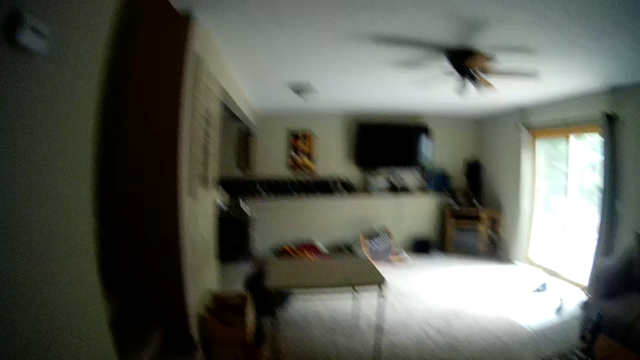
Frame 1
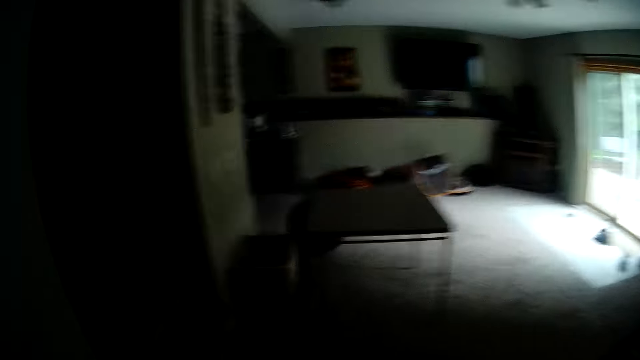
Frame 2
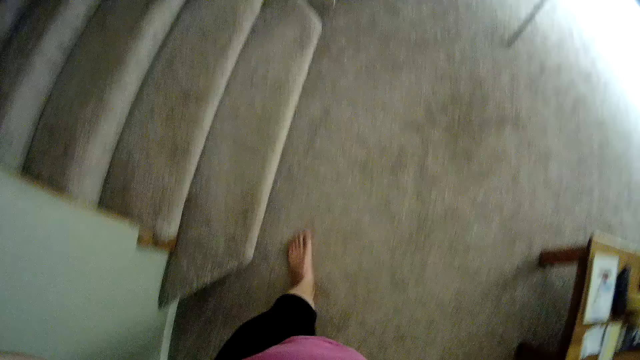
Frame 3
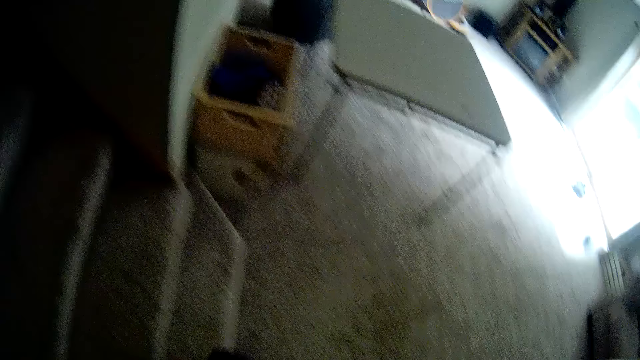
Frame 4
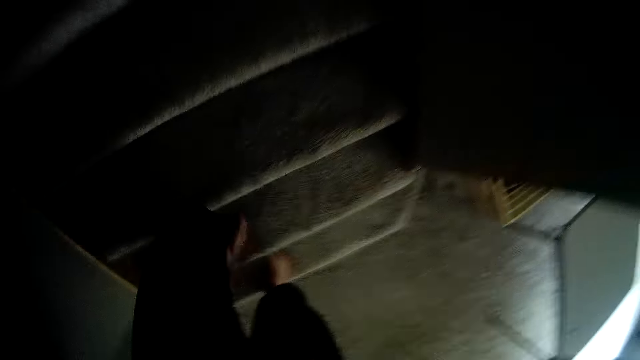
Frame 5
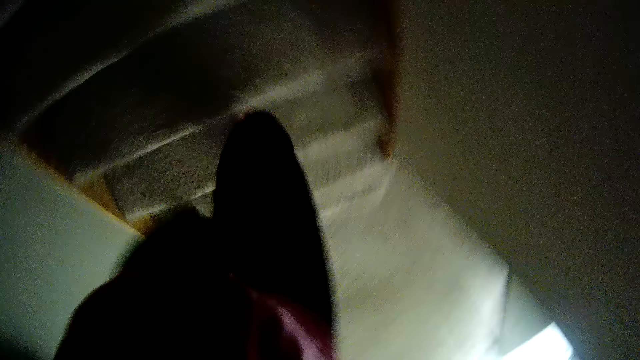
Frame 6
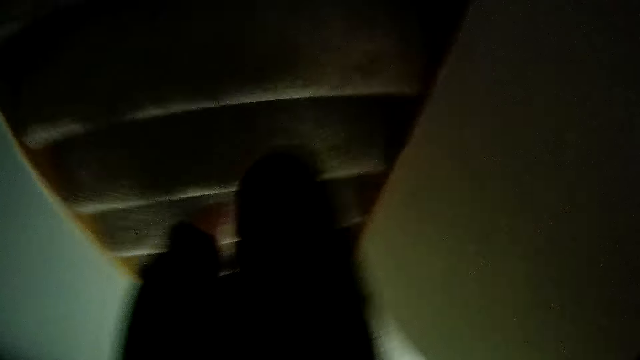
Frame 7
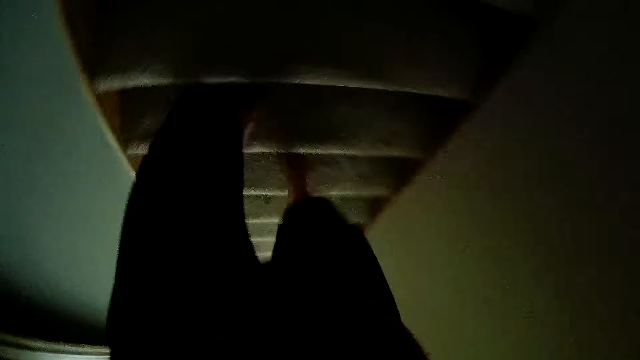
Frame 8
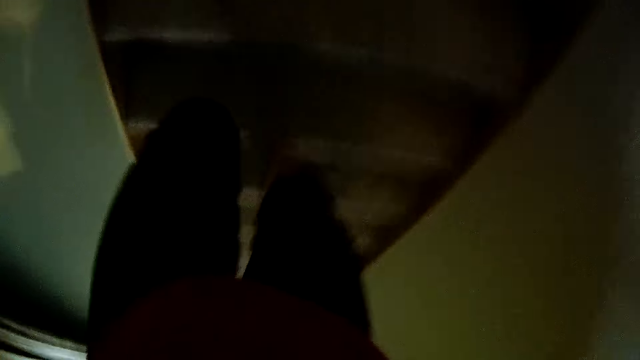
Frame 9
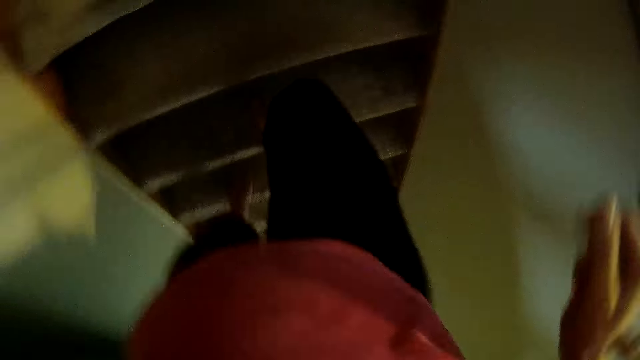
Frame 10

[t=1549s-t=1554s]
The camera wearer climbs the stairs.
